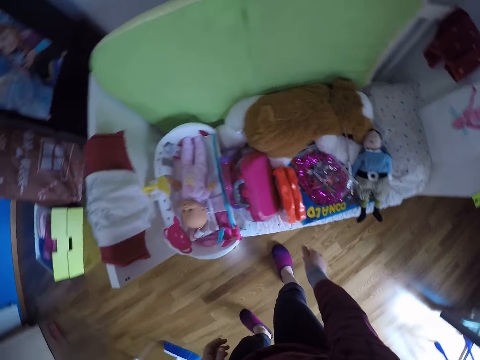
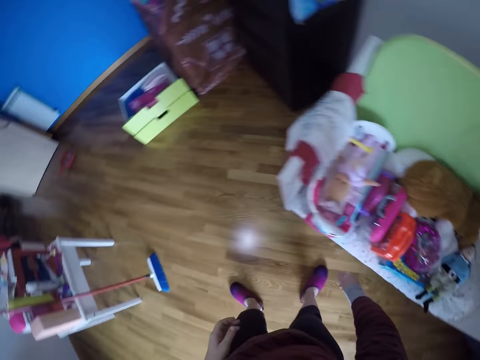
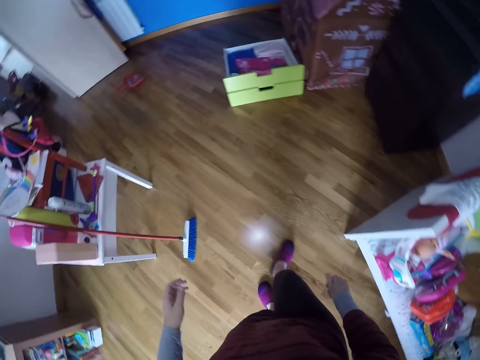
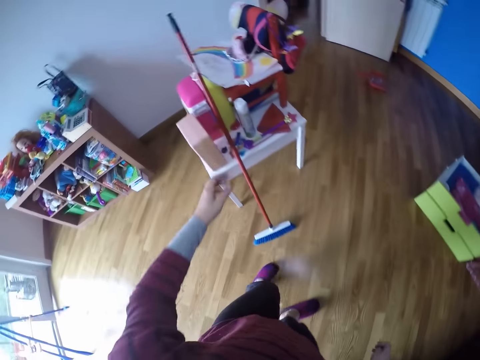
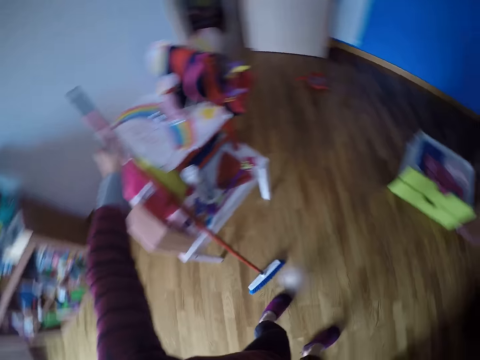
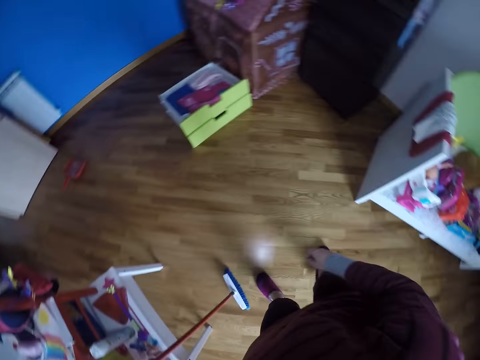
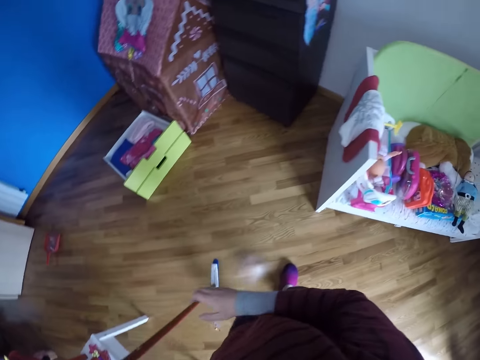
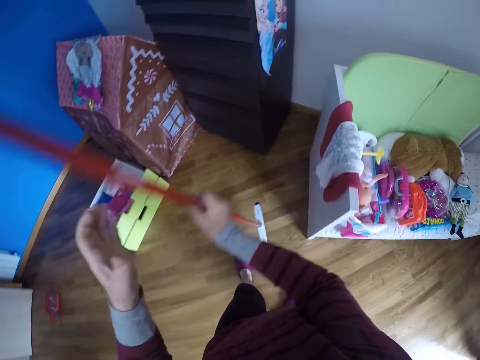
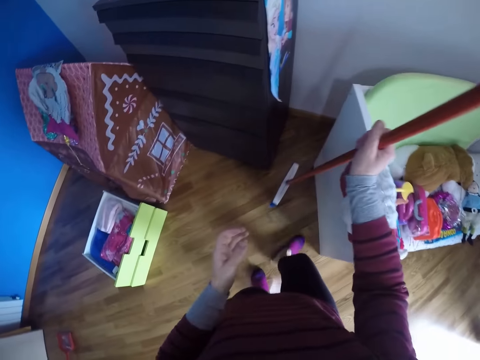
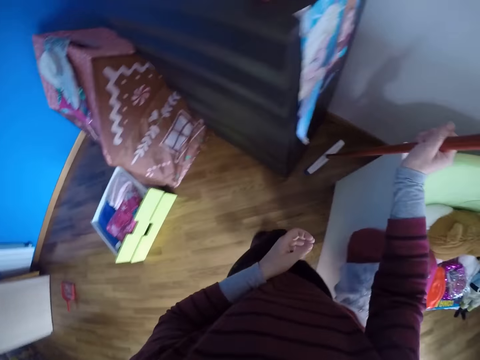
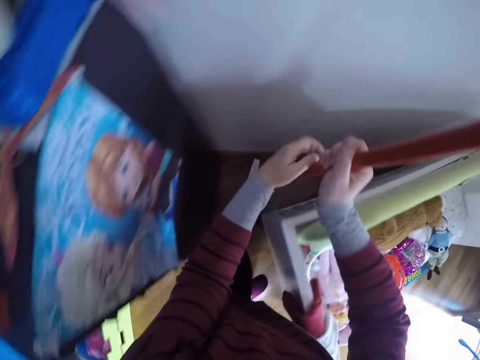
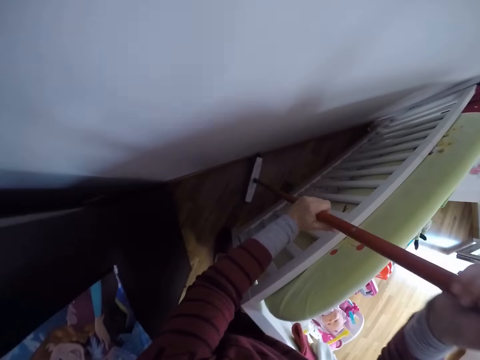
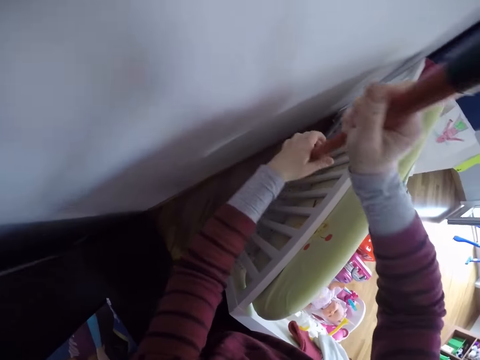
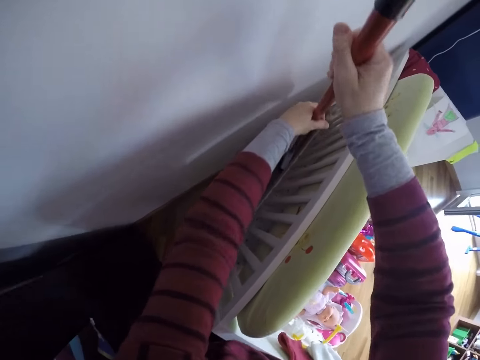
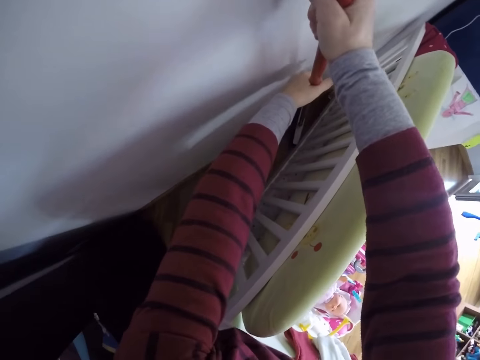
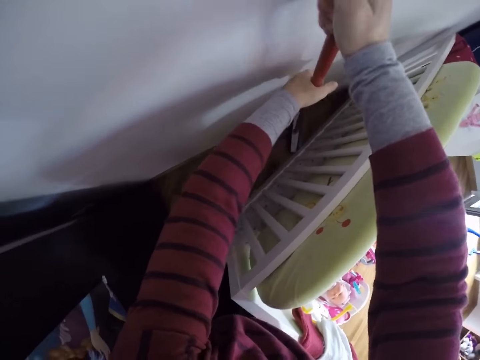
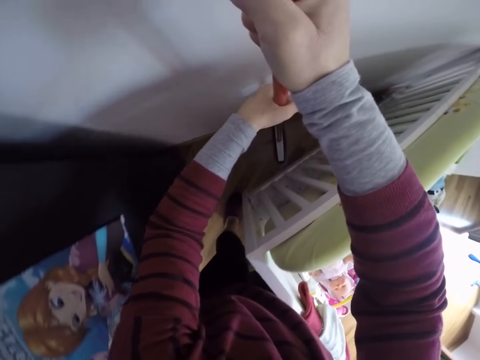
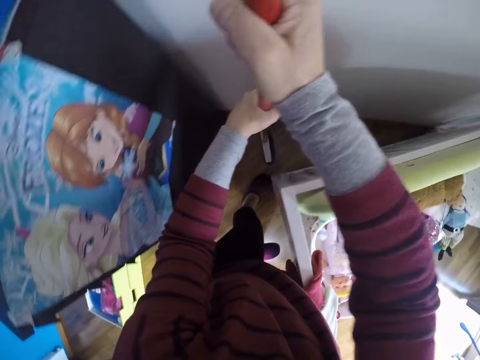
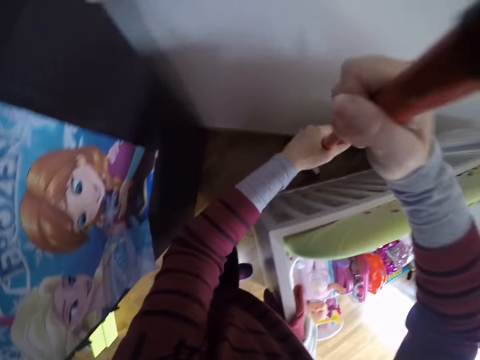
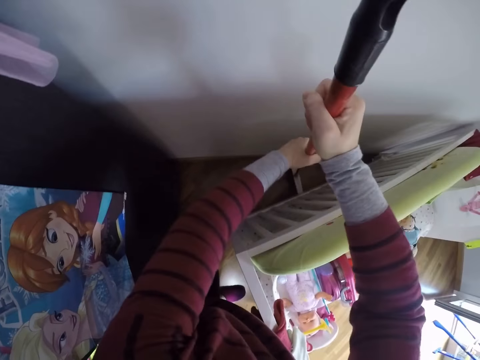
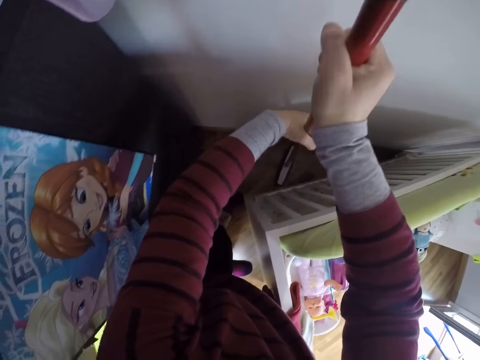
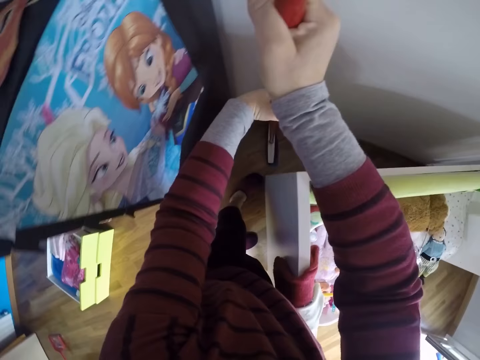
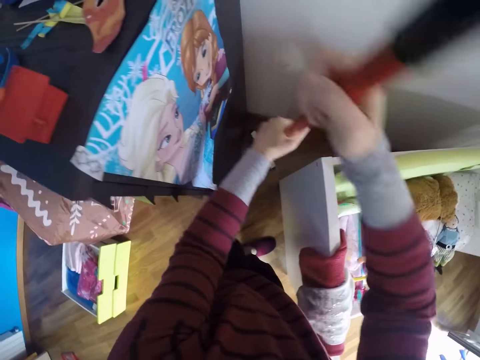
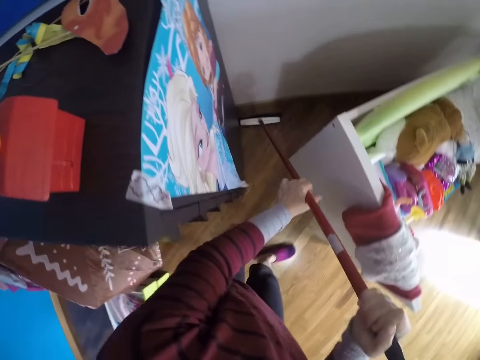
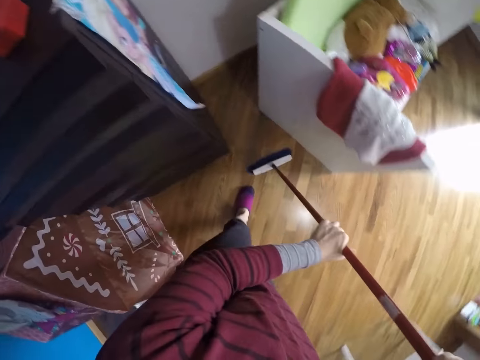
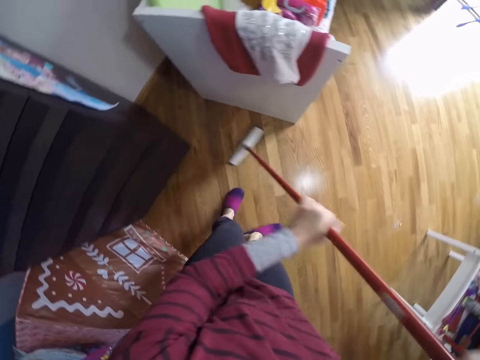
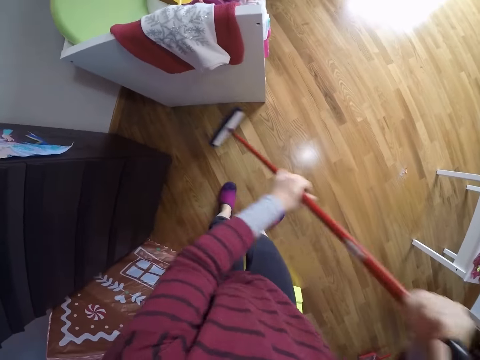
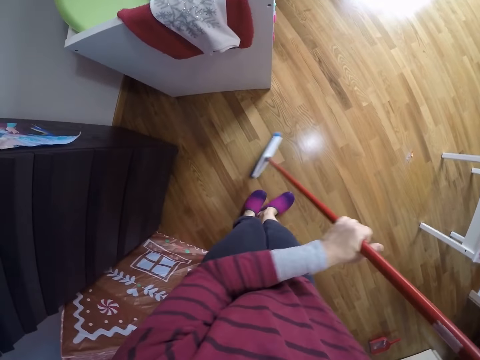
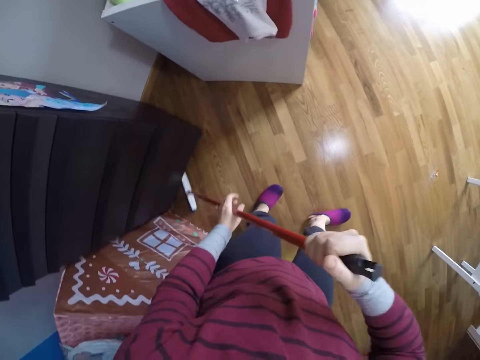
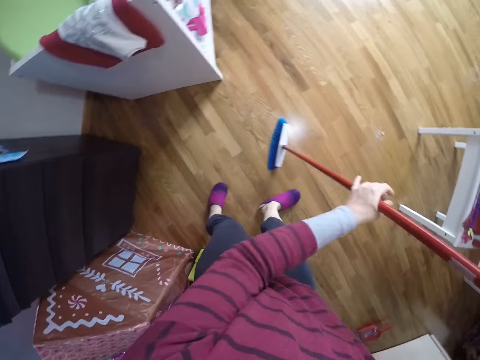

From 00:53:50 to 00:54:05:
The camera wearer puts something on the bed. She turns around and walks around. She picks up the floor brush or long handled broom with her left hand. She grabs the floor brush with both hands. She walks around. She grabs the floor brush with both hands again. She moves the broom behind the bed. She sweeps the house with the long handled broom.

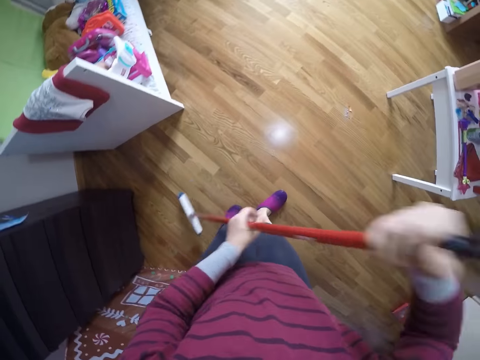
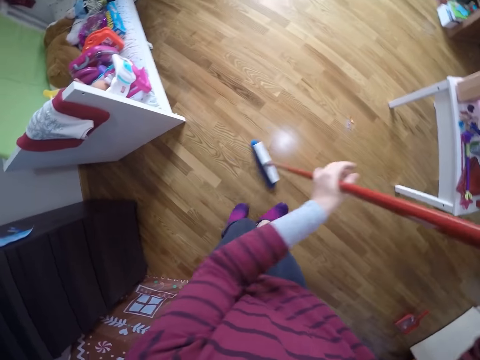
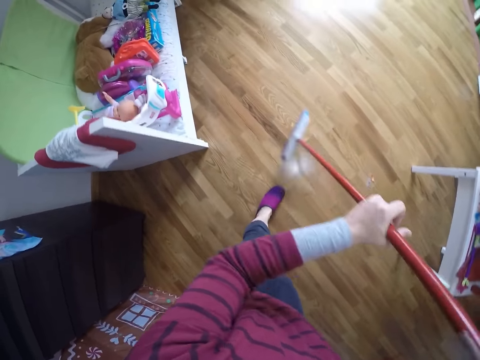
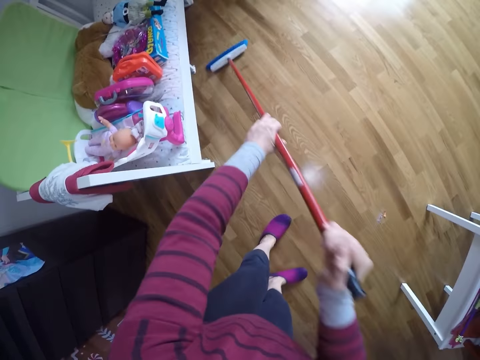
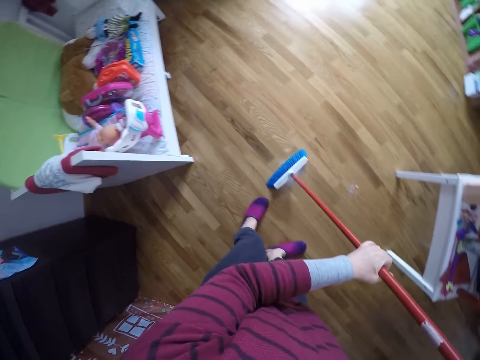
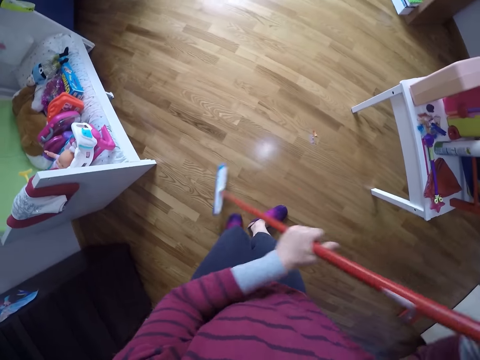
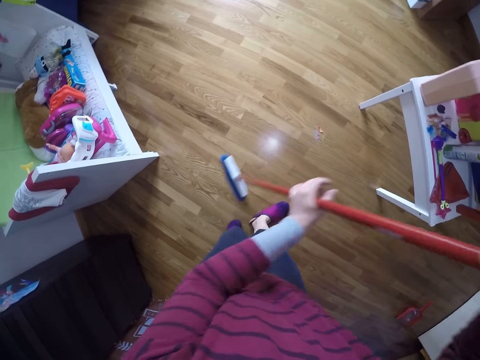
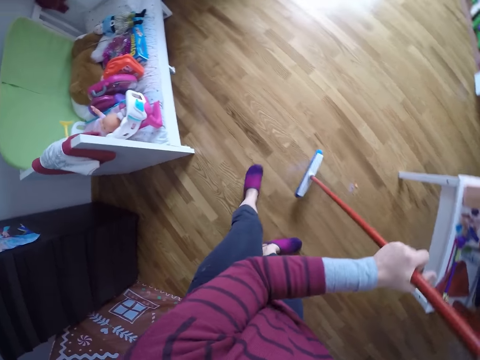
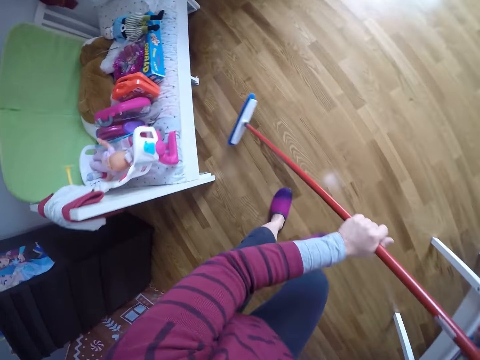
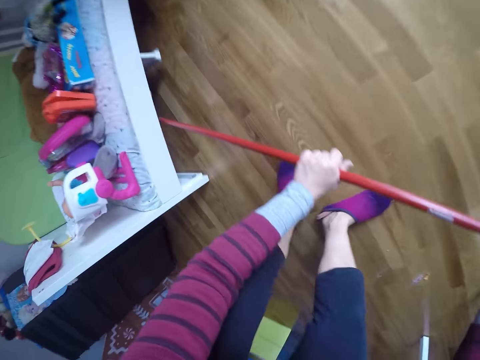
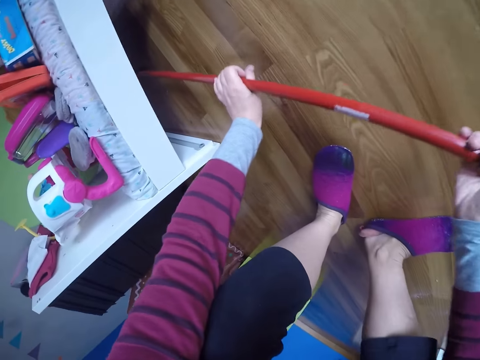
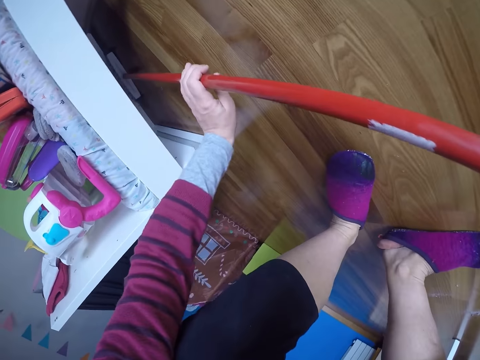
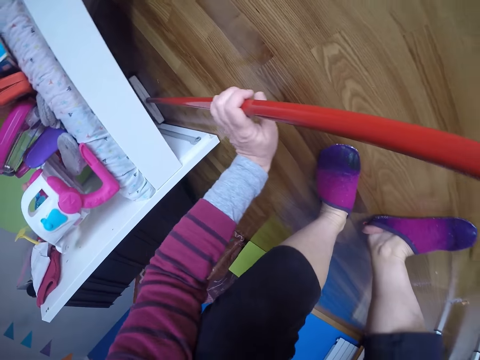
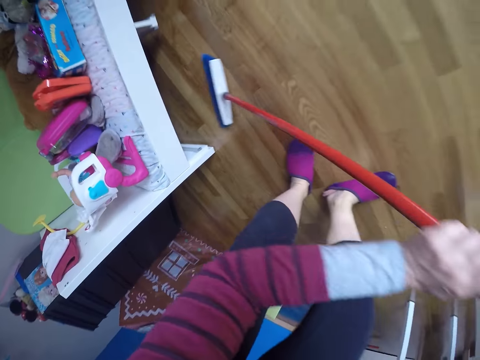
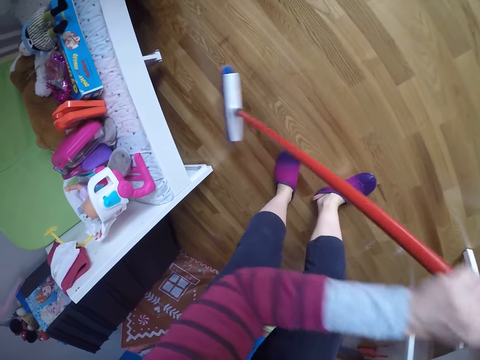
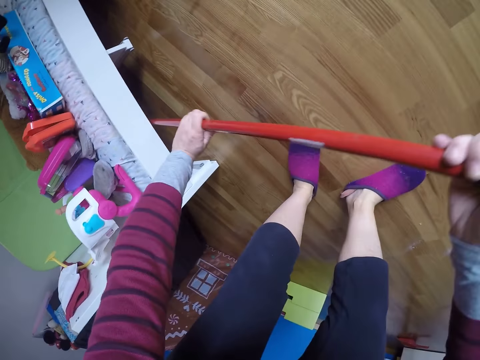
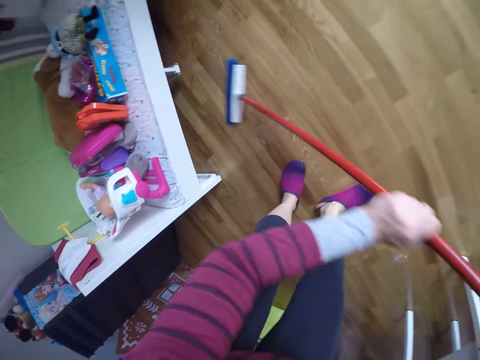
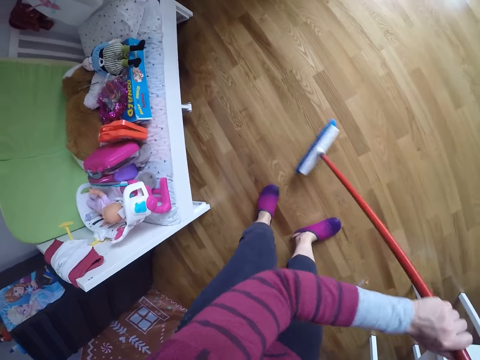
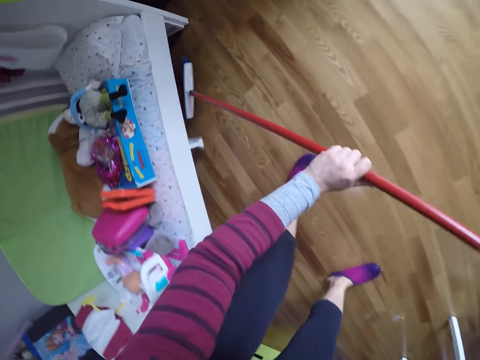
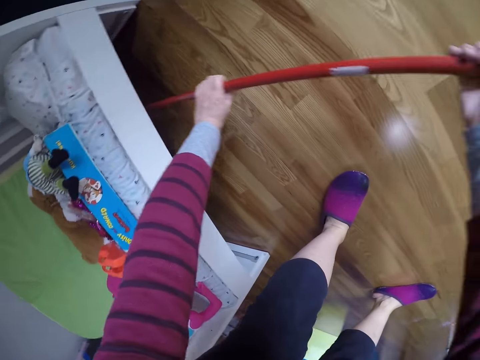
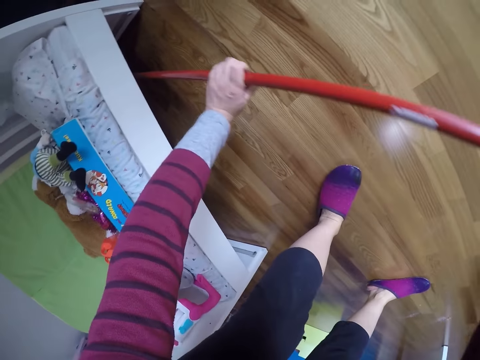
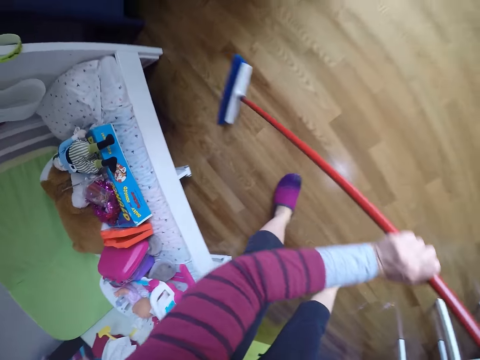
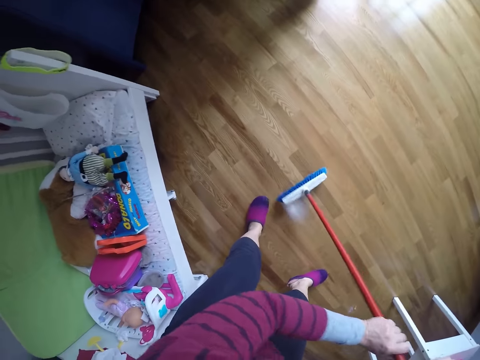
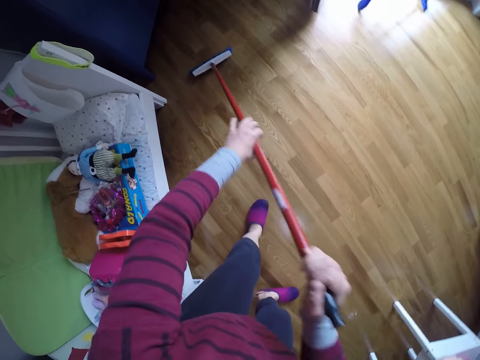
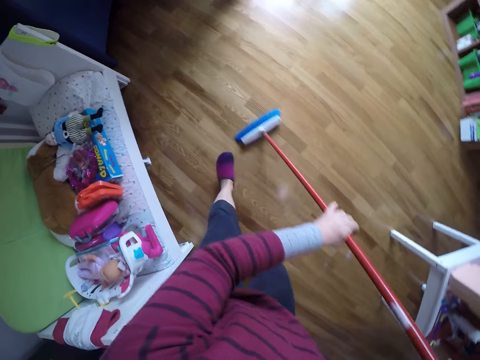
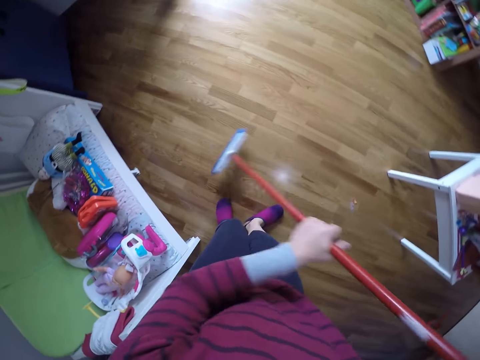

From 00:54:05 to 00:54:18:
The camera wearer squats, moves the broom under the bed and sweeps the house with a long handled broom. They move the broom under the bed and sweep the house with the long handled broom. They sweep the floor with the broom.
